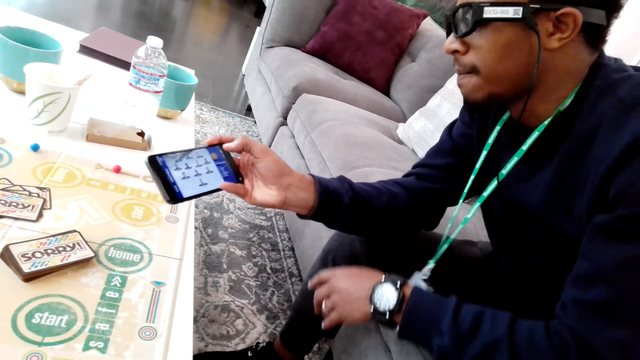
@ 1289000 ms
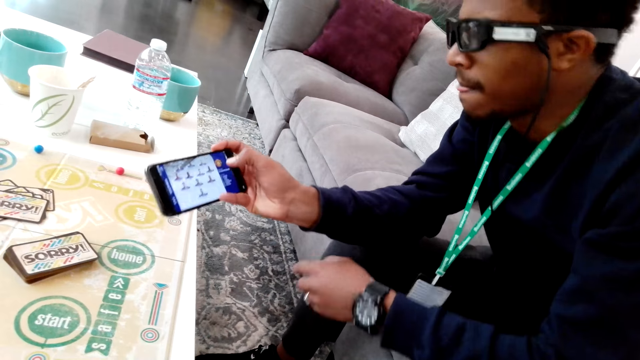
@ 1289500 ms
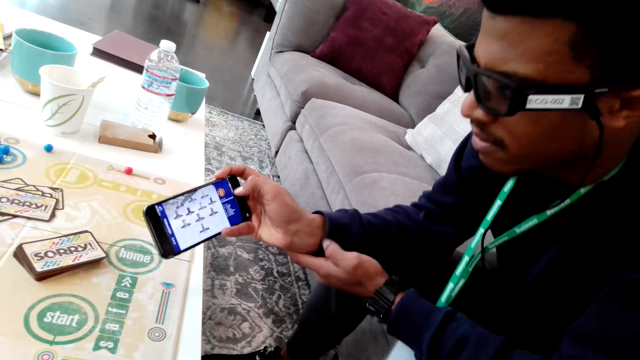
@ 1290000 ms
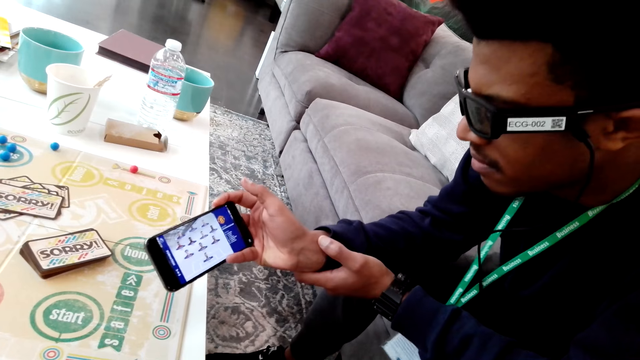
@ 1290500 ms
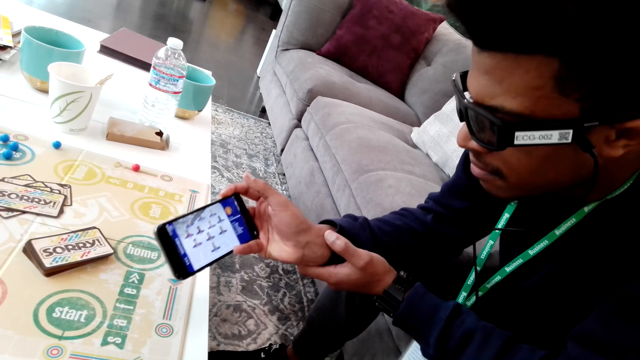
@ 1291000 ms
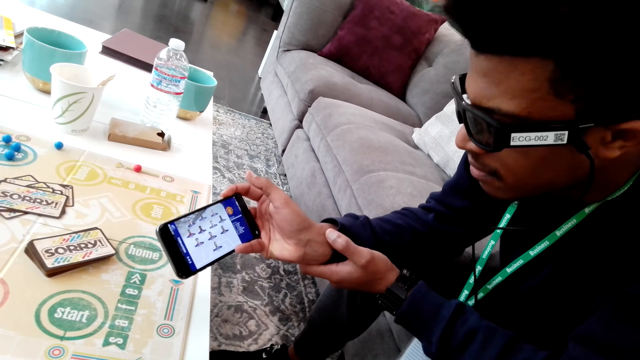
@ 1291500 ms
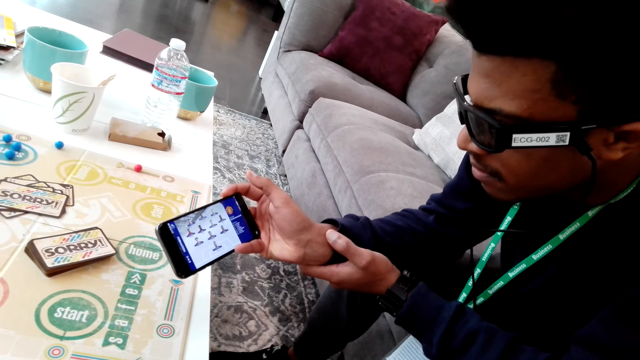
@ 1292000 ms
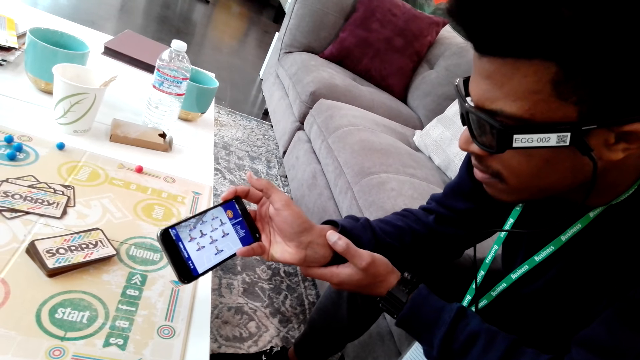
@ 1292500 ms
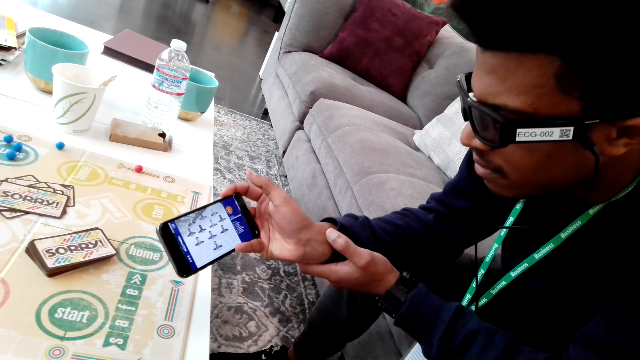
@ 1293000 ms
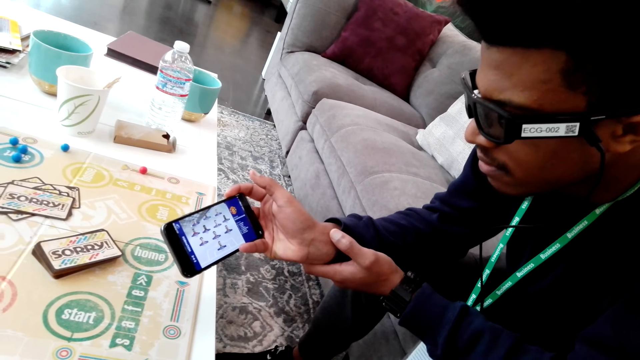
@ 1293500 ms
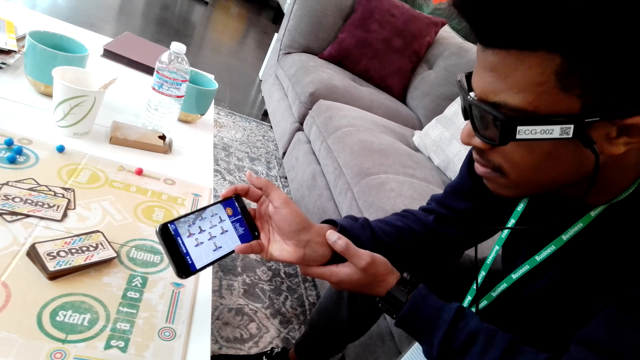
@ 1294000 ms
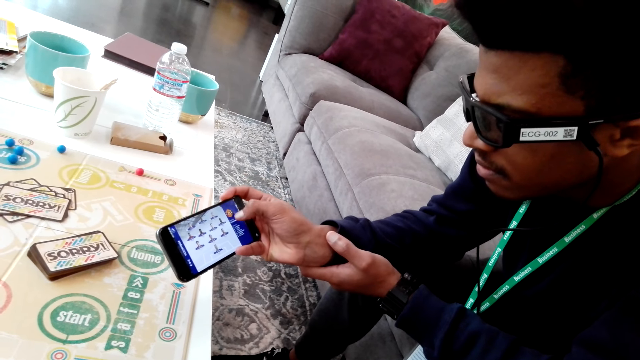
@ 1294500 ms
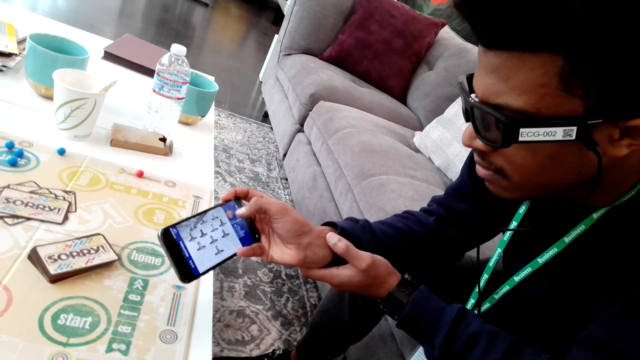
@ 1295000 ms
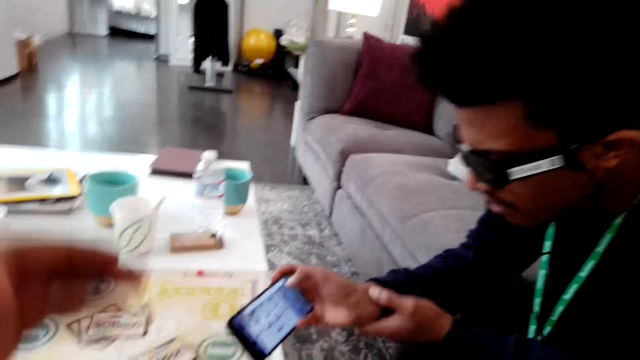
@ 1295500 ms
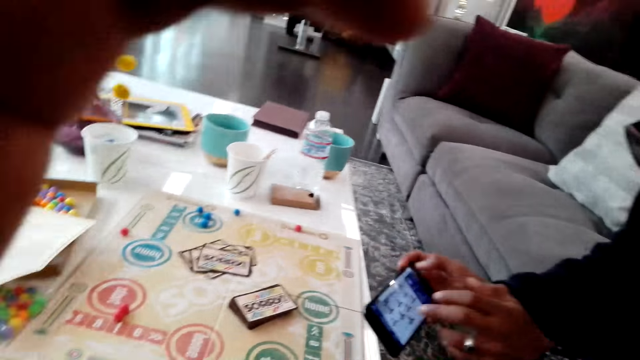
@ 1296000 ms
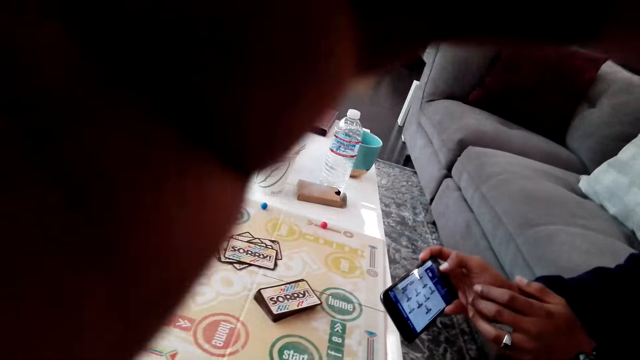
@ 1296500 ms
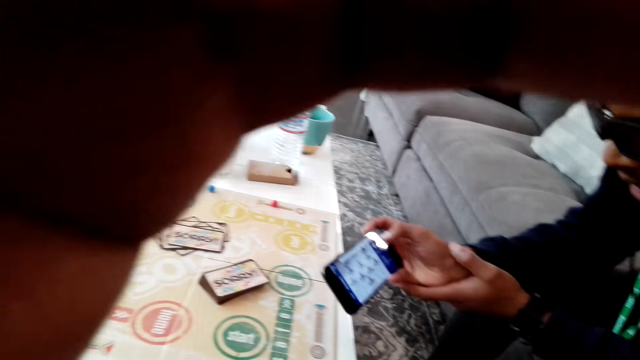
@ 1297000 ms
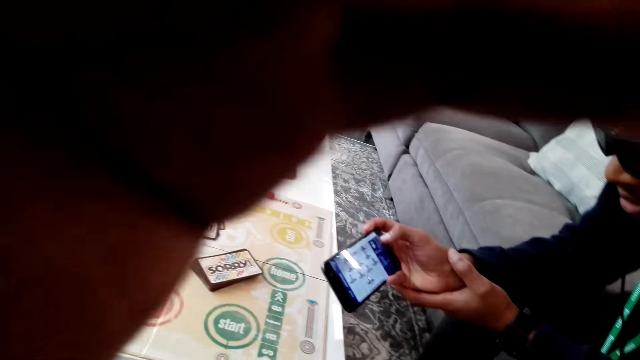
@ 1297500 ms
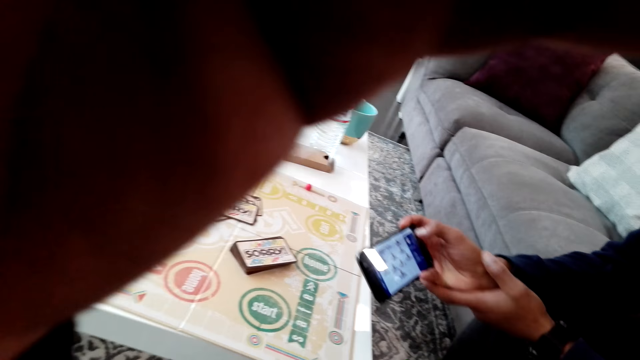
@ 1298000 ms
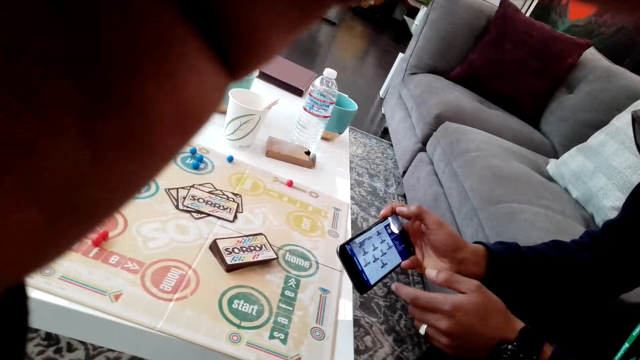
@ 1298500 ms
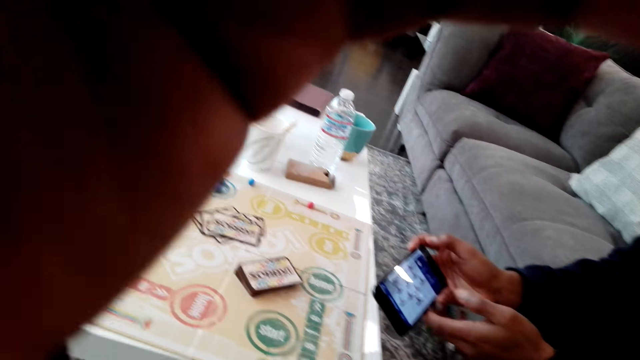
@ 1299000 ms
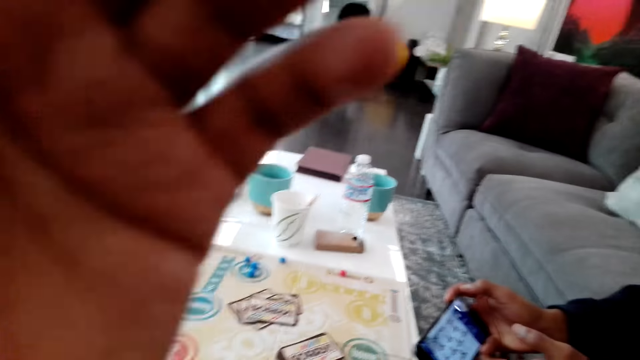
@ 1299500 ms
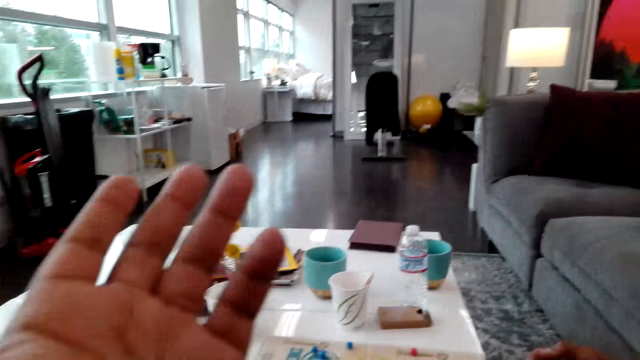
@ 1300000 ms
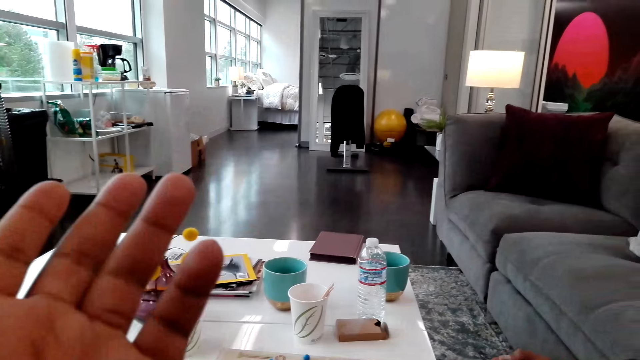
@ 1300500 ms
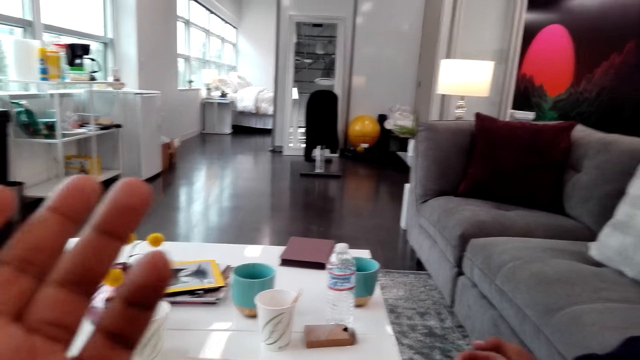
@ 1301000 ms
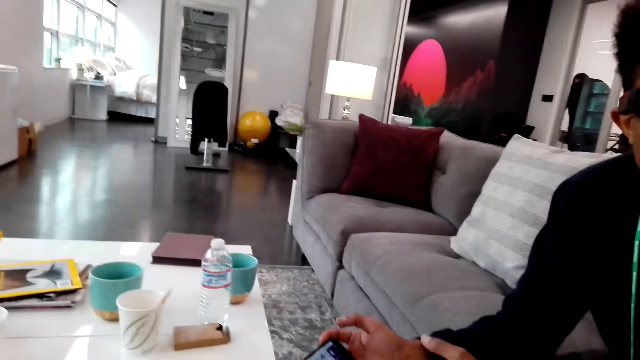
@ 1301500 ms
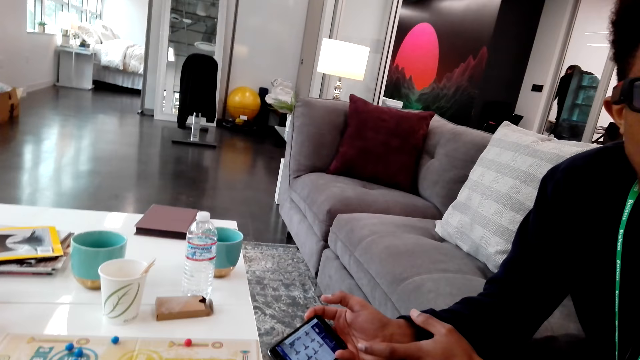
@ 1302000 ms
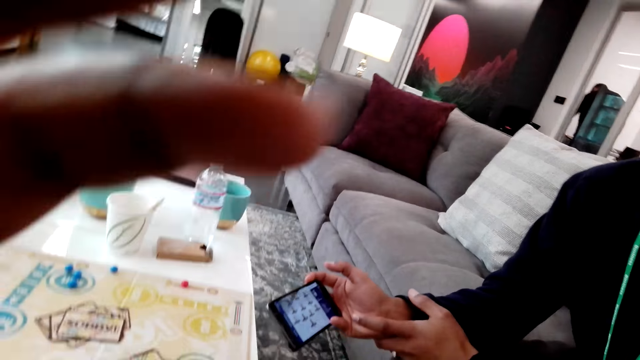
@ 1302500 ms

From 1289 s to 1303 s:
A man shows a phone to the camera wearer. The camera wearer lifts their hands. They drop their hand.

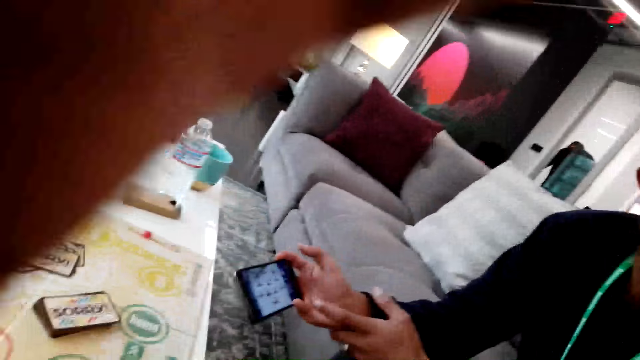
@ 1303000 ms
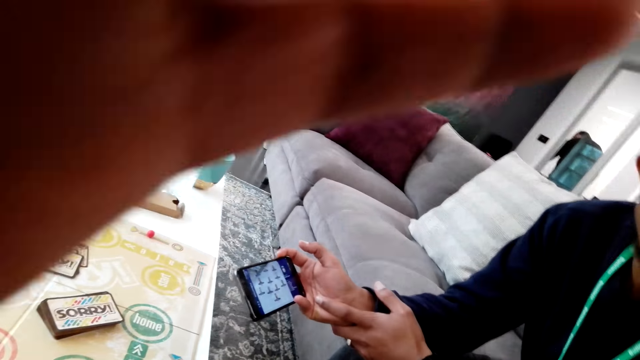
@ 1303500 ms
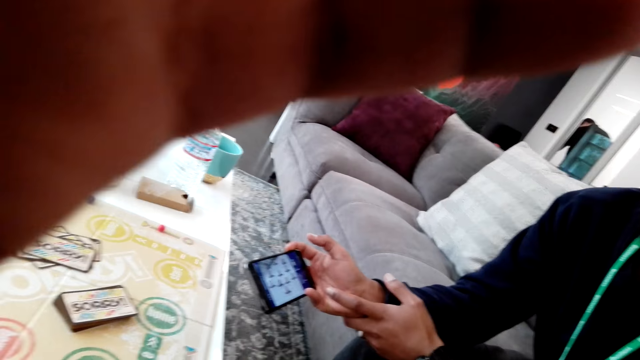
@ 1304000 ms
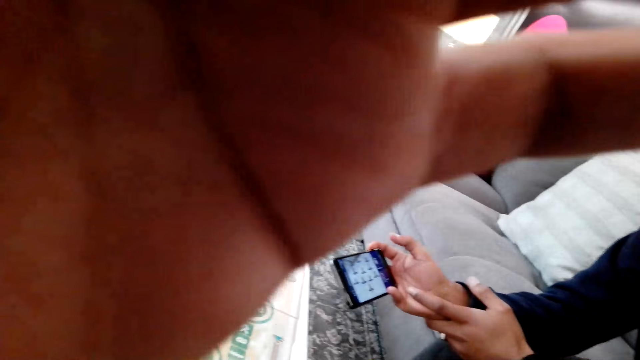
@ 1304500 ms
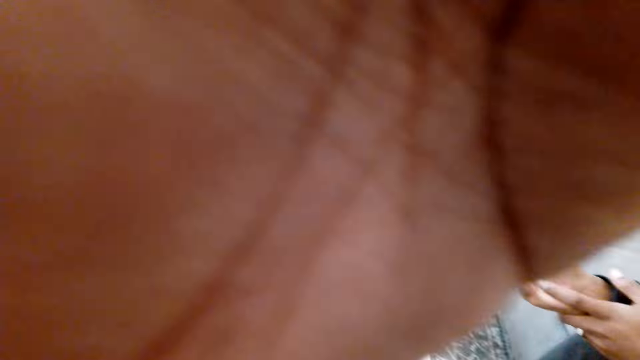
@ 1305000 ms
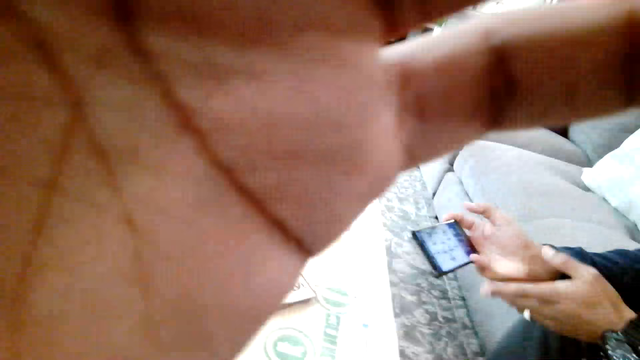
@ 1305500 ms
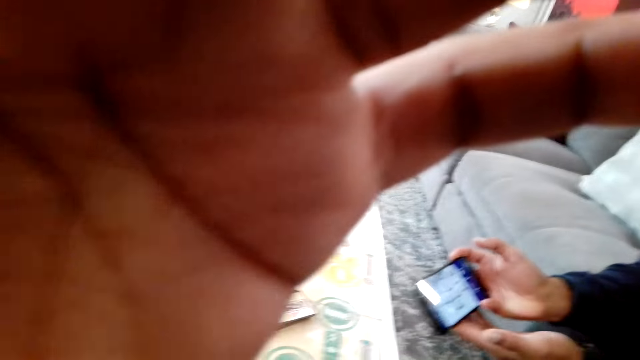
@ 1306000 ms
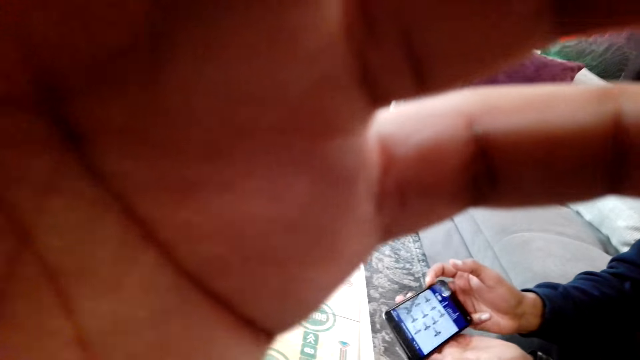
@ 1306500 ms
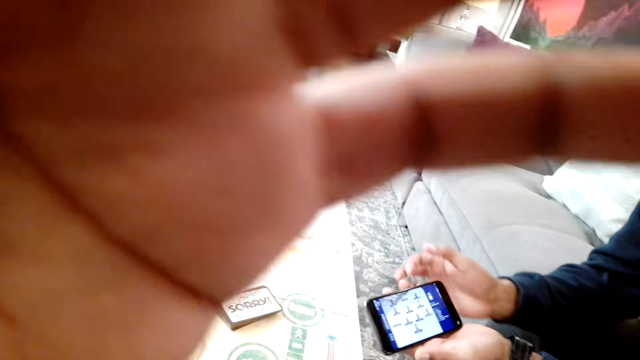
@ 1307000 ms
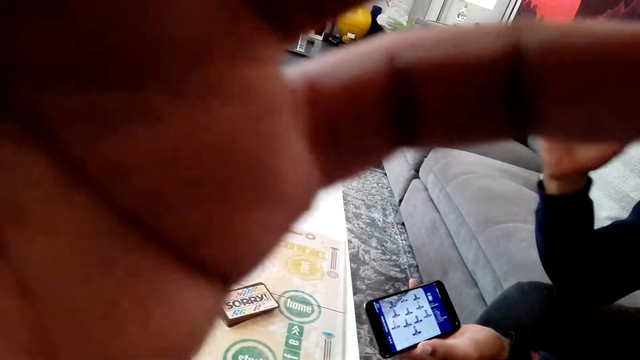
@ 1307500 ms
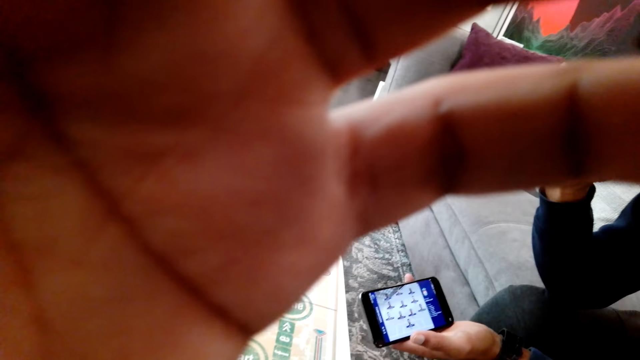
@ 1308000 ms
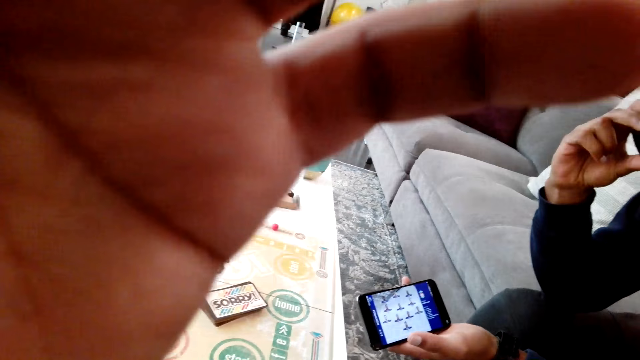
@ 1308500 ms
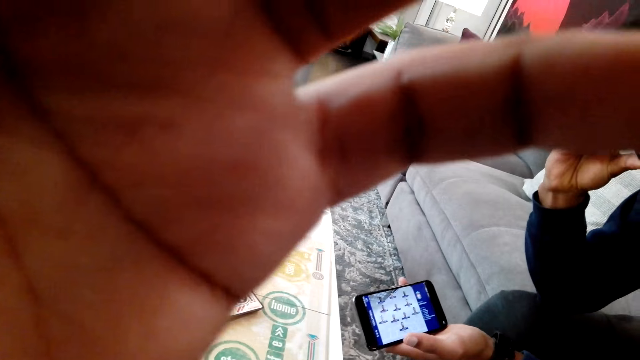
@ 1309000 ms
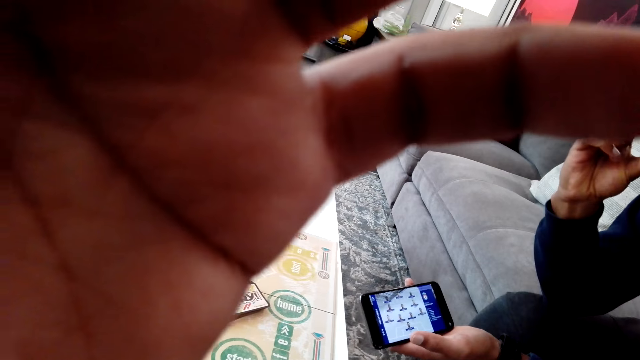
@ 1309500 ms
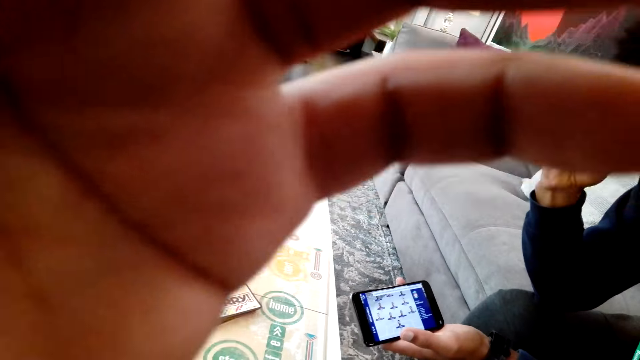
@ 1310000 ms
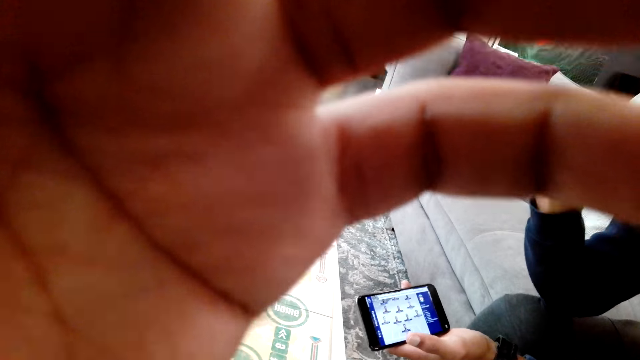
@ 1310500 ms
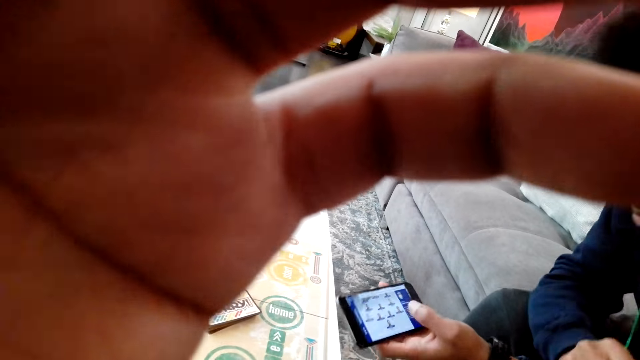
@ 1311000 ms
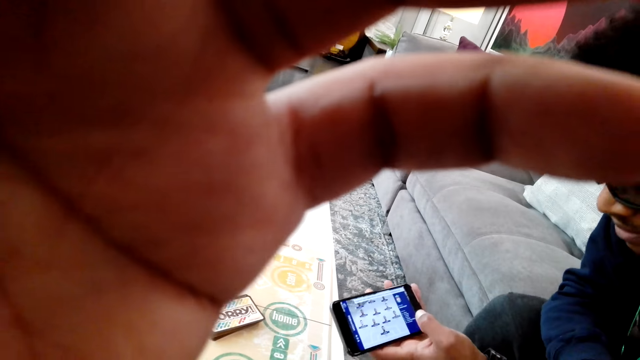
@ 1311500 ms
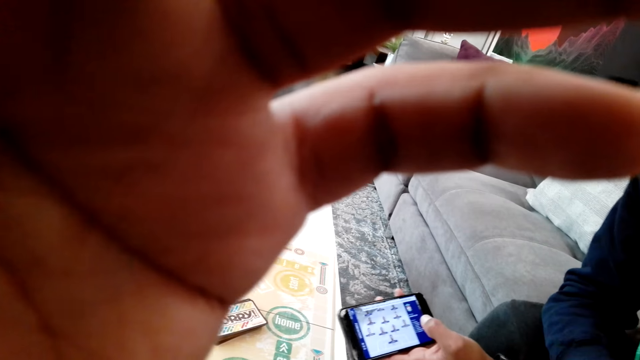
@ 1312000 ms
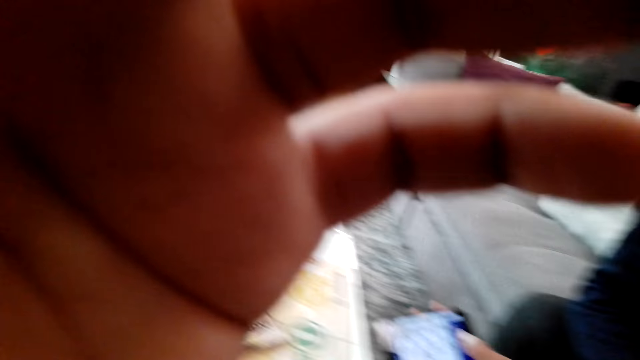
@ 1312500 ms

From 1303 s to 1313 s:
The camera wearer lifts their hands. They dialogue with a man.
